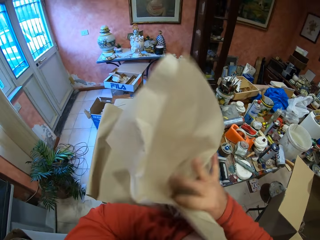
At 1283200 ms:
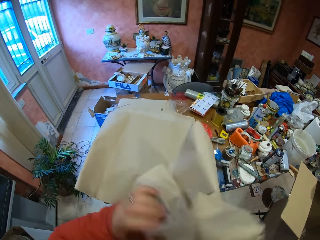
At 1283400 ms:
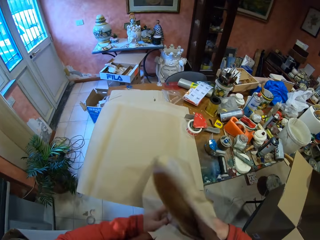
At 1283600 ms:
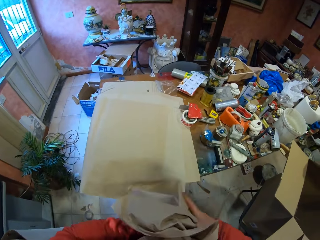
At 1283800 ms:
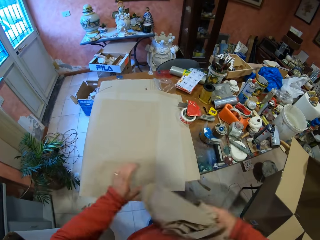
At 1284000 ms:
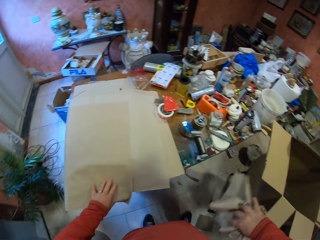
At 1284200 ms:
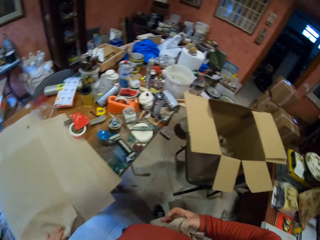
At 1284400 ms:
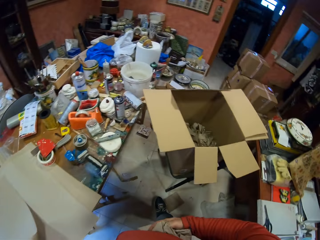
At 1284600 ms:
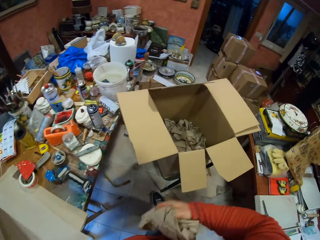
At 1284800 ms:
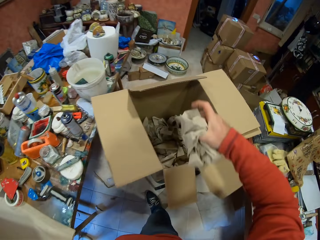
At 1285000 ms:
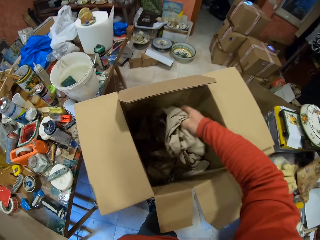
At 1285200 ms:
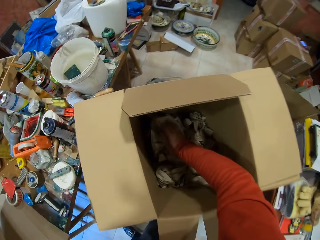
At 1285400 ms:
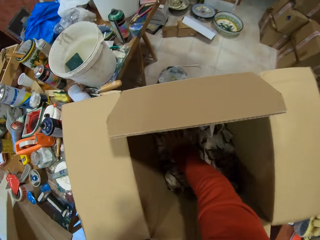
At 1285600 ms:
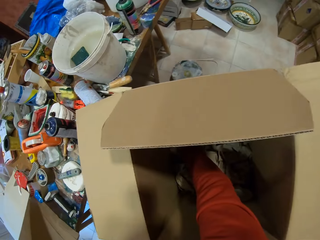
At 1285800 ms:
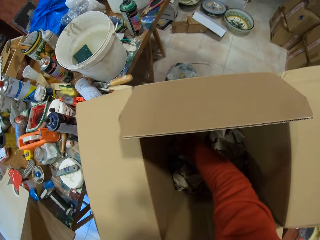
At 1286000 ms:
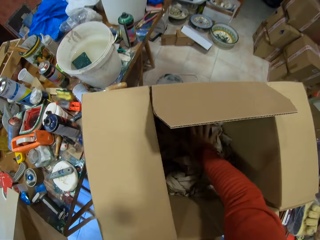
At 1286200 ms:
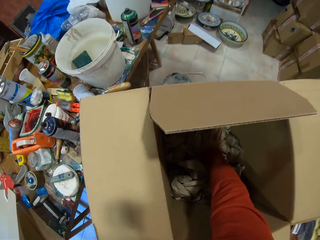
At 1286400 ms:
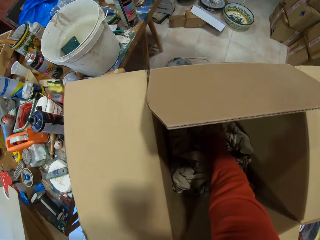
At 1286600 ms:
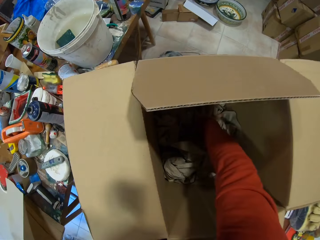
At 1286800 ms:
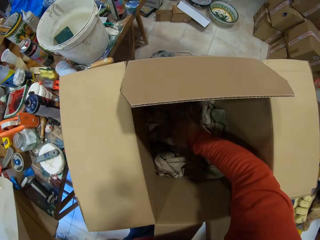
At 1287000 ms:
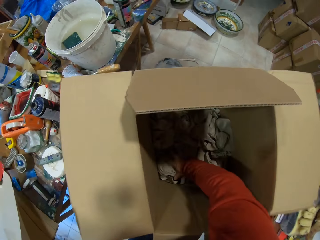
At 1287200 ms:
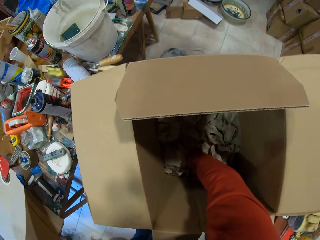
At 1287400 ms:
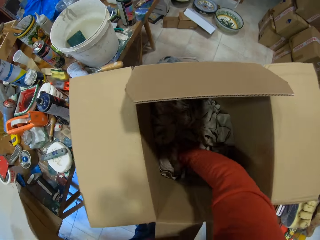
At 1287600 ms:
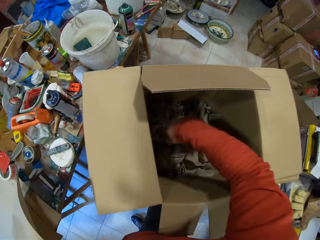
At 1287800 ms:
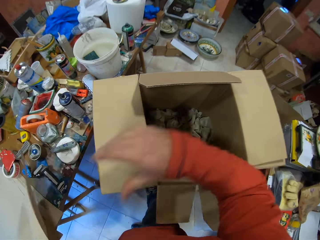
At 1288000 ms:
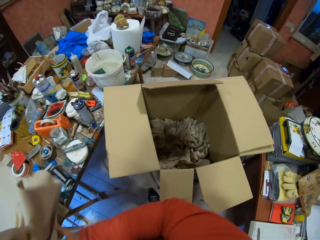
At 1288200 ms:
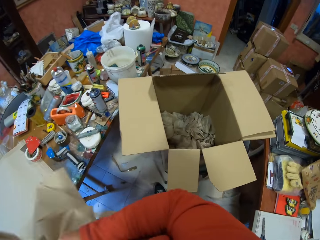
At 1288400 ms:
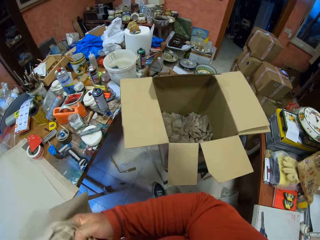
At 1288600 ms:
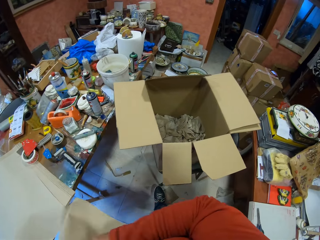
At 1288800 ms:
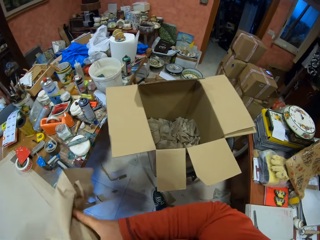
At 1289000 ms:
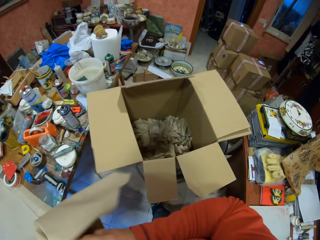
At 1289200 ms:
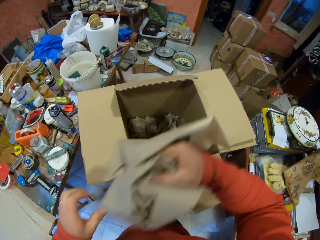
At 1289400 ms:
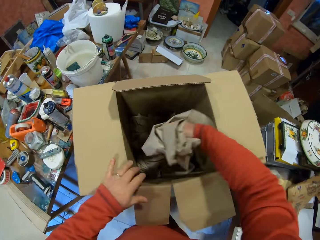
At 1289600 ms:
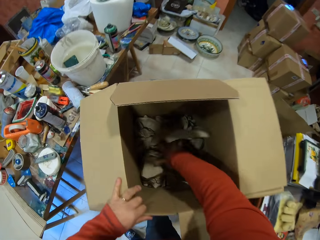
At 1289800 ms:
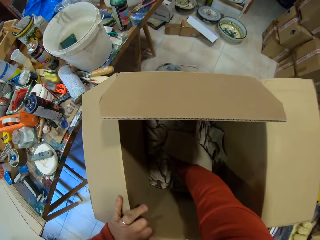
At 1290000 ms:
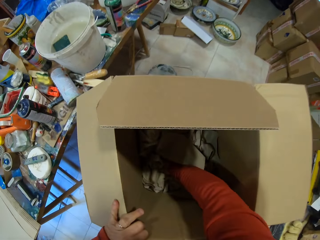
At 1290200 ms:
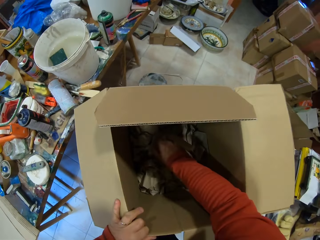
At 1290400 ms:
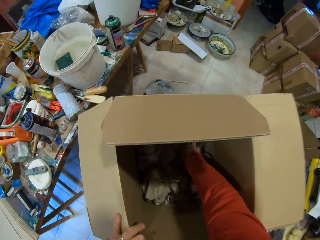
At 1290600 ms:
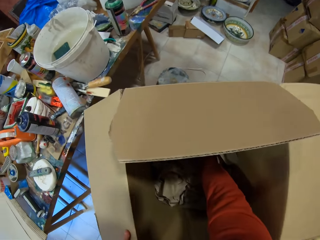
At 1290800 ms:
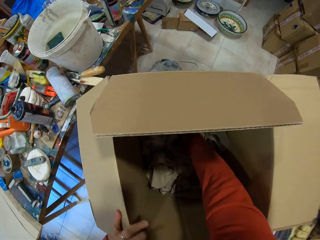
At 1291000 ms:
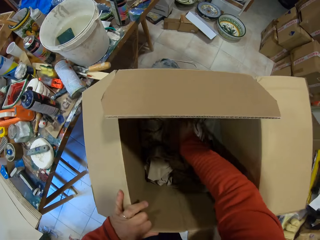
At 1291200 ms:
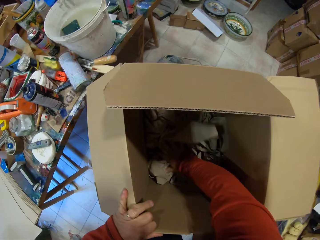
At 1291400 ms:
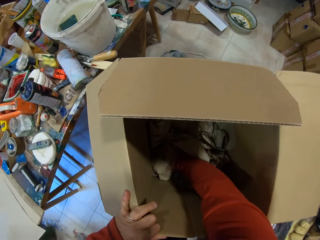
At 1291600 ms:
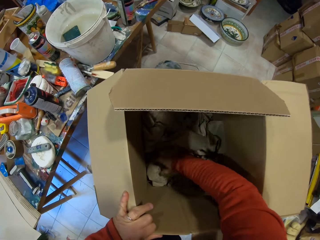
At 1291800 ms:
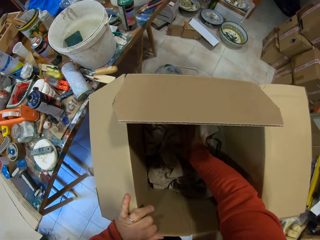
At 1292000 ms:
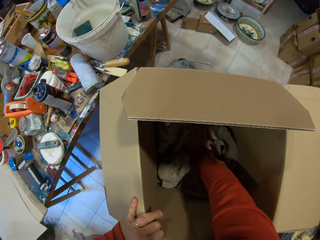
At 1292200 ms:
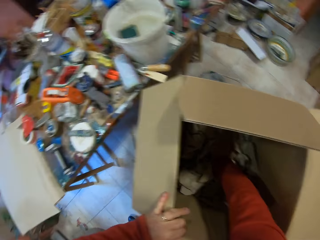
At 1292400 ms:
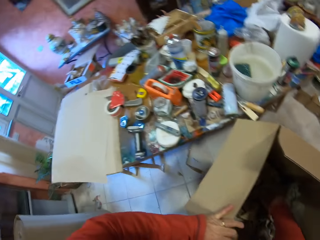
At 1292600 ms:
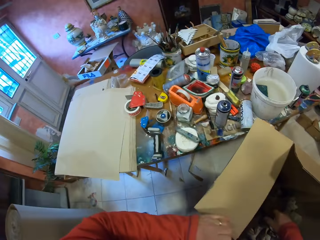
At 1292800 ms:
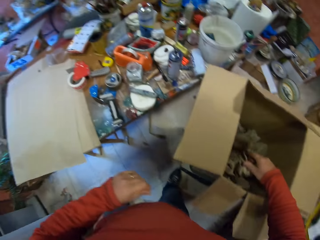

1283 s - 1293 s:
The camera wearer folds the paper with both hands. He holds the paper with his left hand. He drops the folded paper in the box. He presses the papers in the box with his right hand. He picks up a paper from the table. He folds the paper with both hands. He drops the folded paper in the box. He presses the papers in the box with his right hand.

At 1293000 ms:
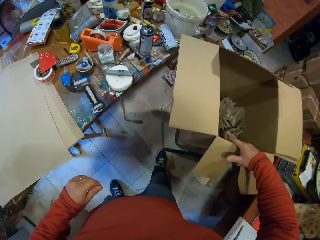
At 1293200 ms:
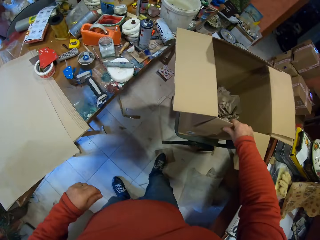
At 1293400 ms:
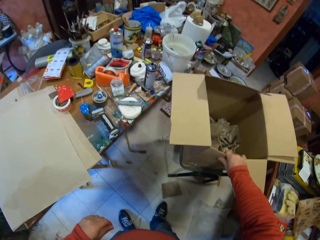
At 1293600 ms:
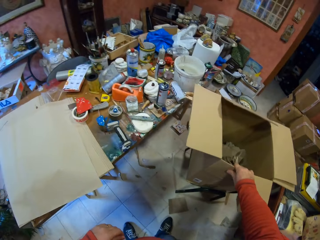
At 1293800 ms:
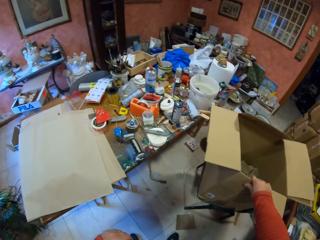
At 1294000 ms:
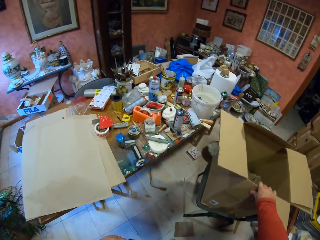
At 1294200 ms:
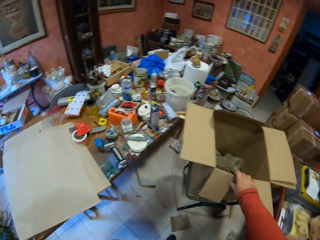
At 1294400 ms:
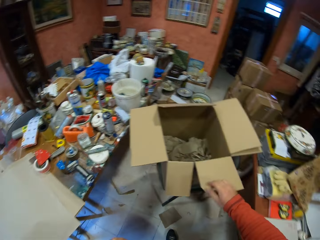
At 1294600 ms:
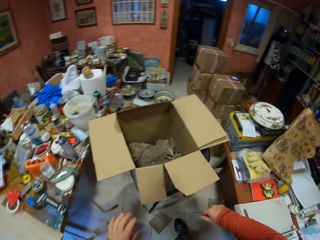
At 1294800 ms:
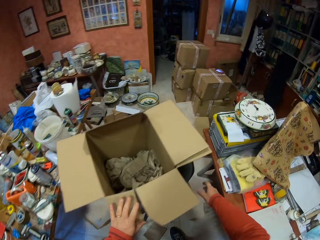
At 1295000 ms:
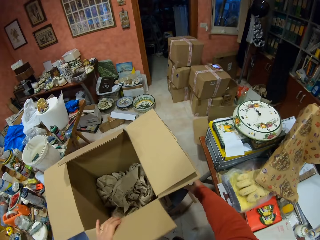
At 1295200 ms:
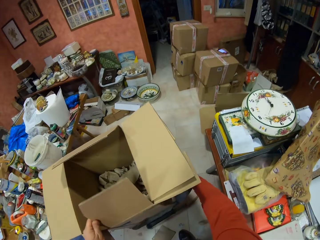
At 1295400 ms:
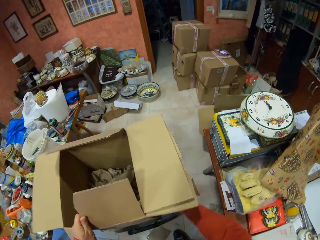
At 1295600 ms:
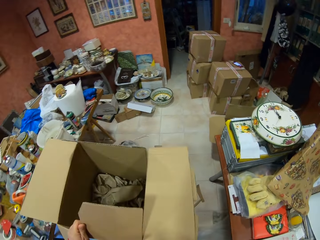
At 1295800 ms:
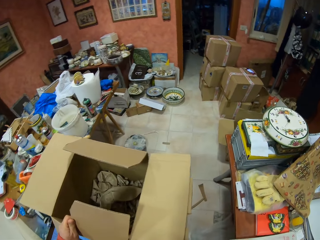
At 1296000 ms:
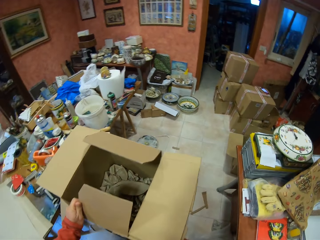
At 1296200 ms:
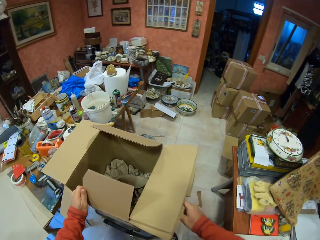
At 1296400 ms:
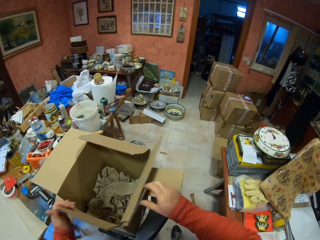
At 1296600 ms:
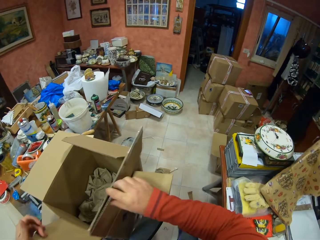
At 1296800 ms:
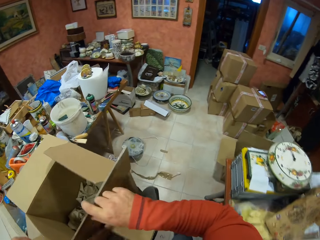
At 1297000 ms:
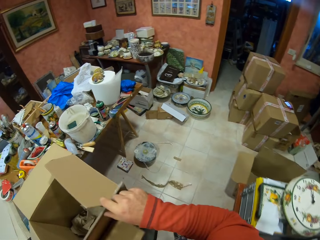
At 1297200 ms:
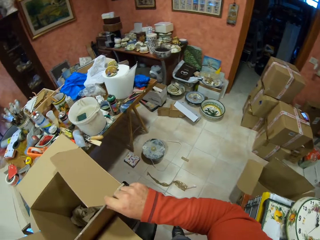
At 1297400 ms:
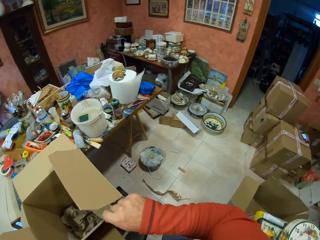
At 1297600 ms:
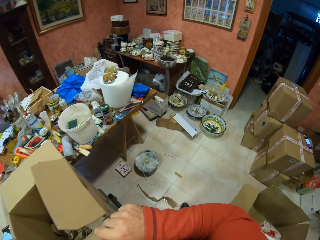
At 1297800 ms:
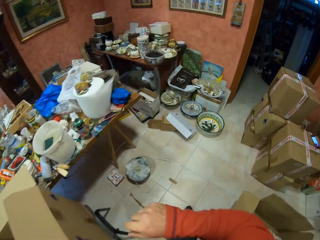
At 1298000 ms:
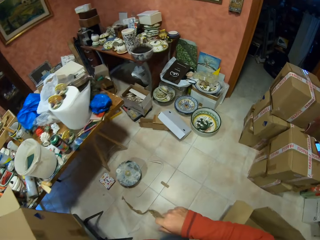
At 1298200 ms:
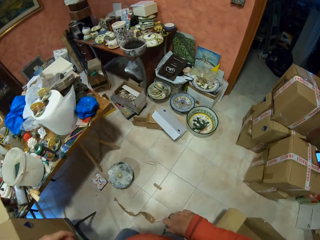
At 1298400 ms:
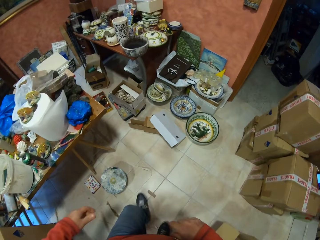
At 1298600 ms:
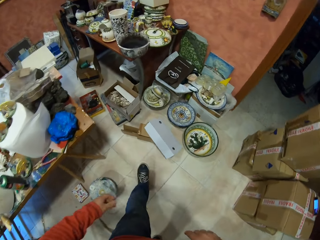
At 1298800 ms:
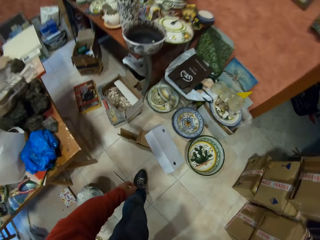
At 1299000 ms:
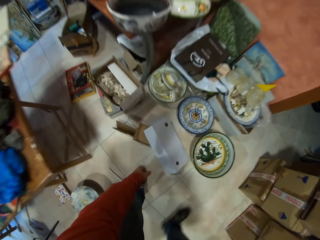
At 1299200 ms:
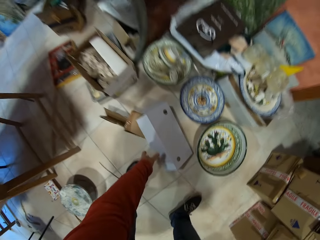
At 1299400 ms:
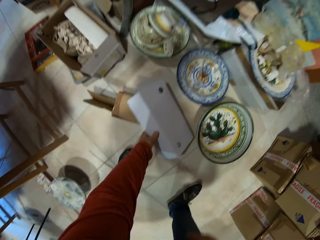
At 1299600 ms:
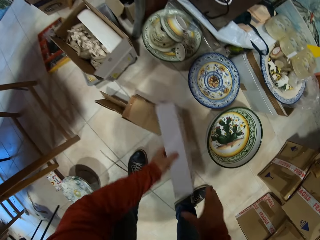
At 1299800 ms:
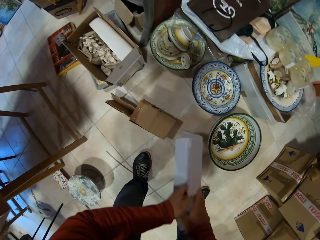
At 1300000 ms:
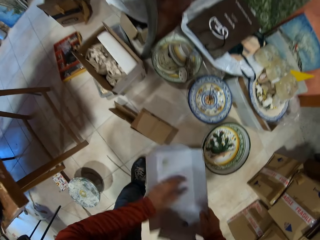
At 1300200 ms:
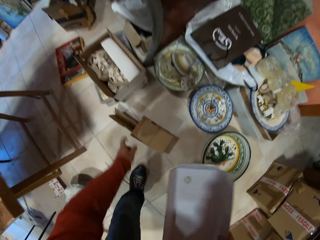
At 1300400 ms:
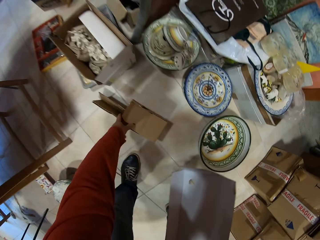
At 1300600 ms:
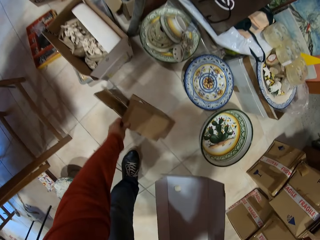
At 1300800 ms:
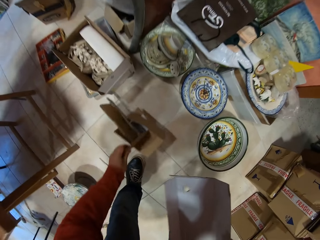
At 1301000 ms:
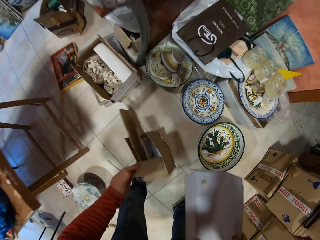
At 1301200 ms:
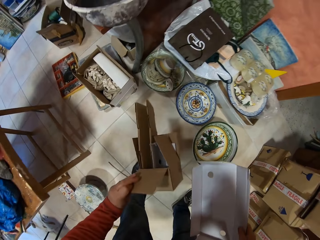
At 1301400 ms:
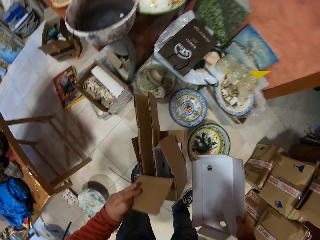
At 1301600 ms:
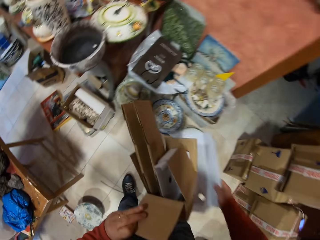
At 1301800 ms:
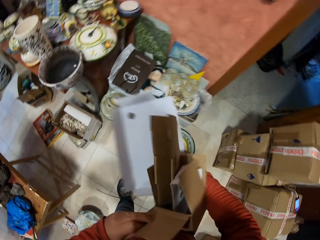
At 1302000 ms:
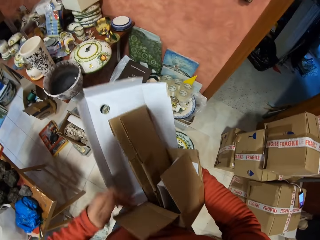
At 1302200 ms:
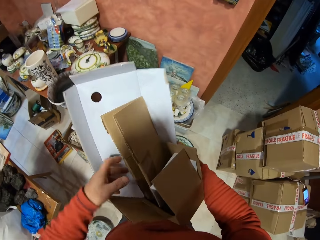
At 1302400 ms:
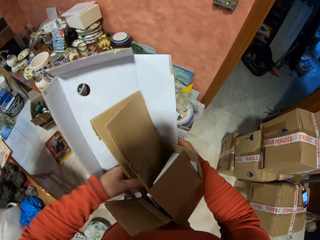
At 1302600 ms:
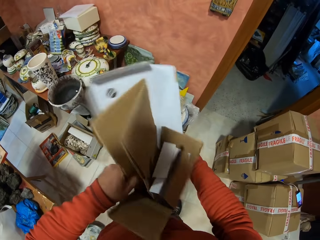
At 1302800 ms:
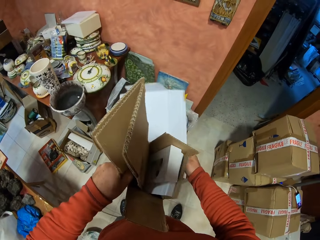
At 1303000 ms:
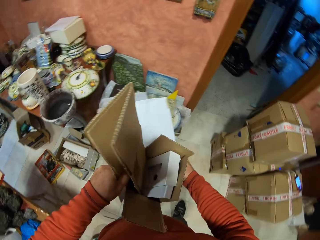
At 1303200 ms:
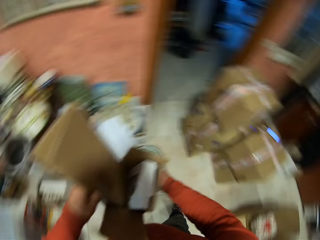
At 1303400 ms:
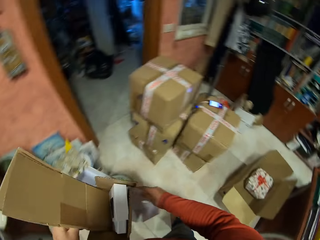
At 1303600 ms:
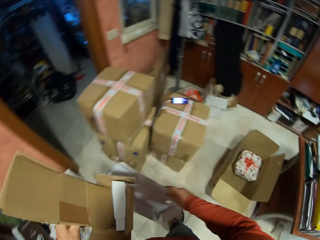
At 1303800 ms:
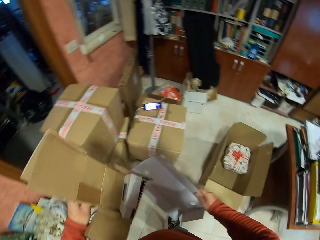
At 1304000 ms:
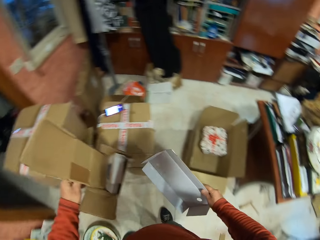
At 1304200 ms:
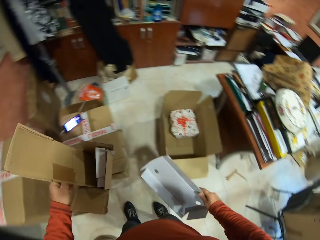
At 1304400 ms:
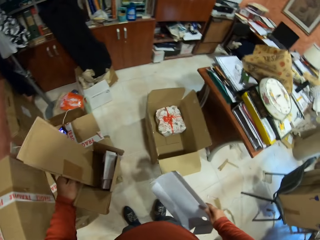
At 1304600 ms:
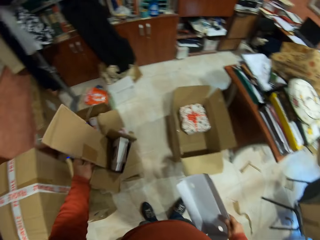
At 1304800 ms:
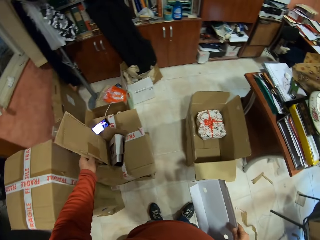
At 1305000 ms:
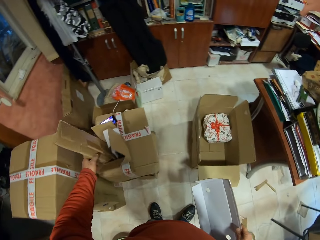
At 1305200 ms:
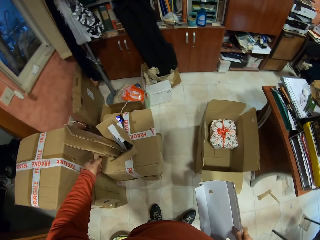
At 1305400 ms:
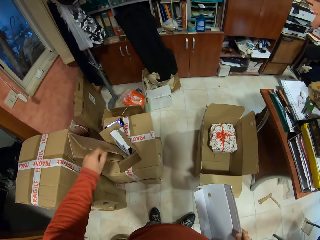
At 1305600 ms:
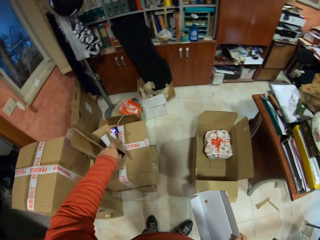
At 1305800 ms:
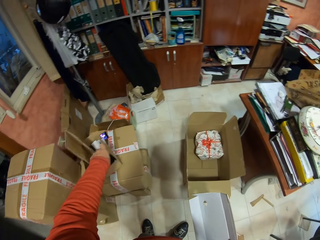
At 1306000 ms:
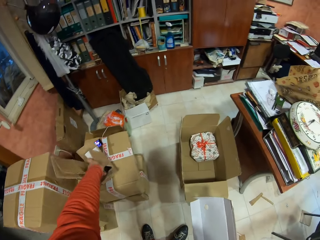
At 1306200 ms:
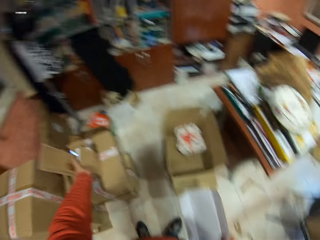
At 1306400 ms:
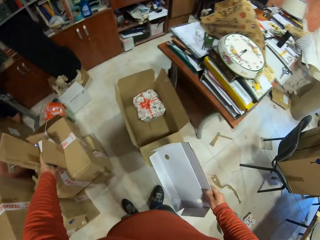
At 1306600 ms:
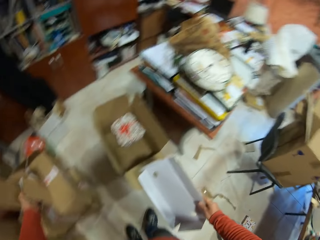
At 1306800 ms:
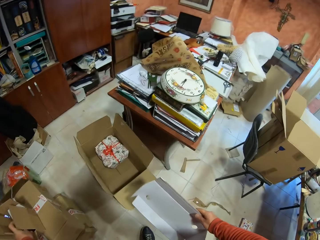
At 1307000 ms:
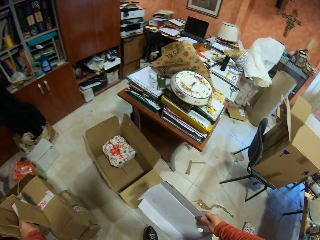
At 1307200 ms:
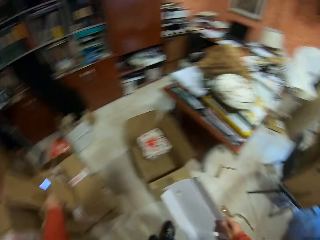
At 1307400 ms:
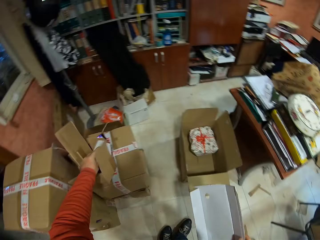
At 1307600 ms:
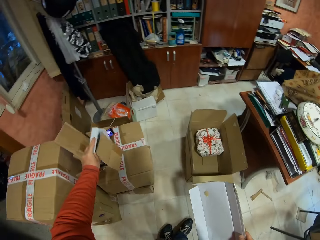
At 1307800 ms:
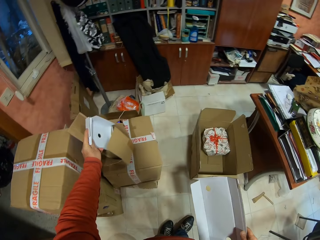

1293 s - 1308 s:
The camera wearer shakes the box. They push the chair. They walk around the room. They pick up the boxes from the floor. They hold the boxes with both hands. They put the boxes on top of the box. They pick up the piece of box in the box.
